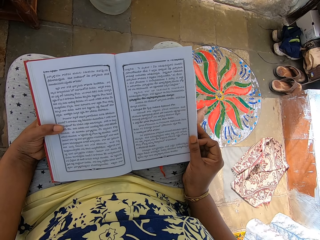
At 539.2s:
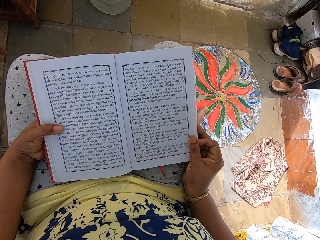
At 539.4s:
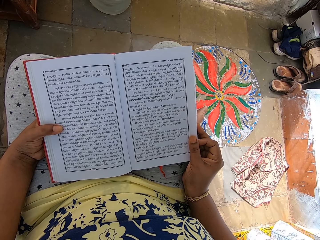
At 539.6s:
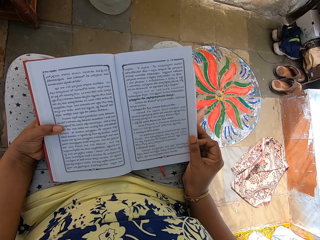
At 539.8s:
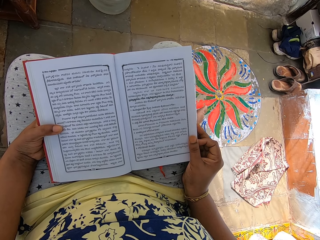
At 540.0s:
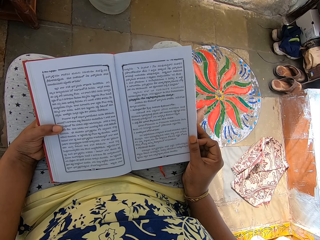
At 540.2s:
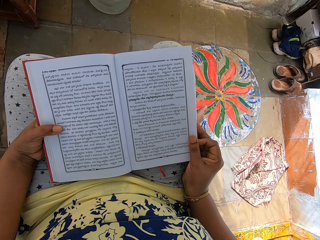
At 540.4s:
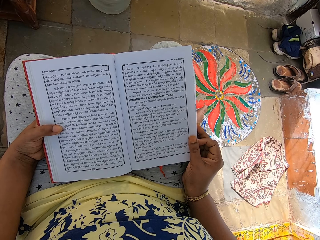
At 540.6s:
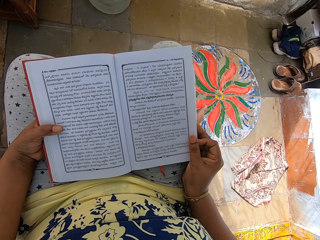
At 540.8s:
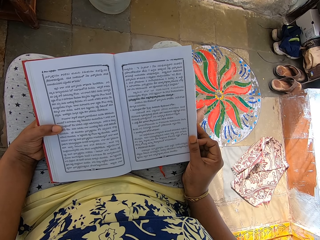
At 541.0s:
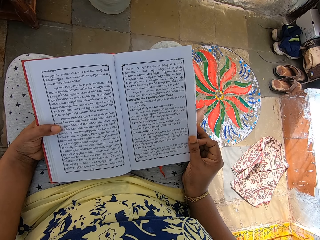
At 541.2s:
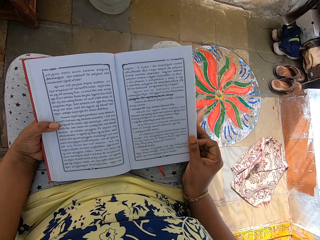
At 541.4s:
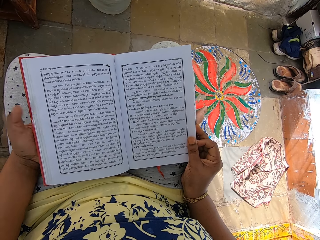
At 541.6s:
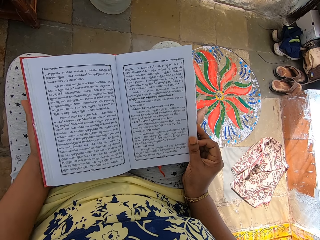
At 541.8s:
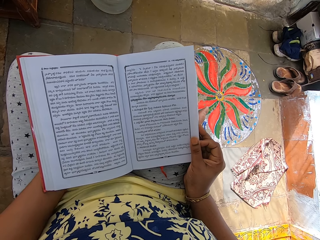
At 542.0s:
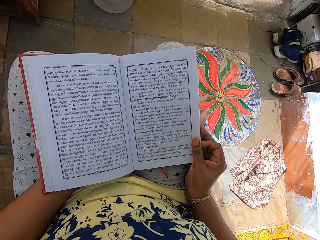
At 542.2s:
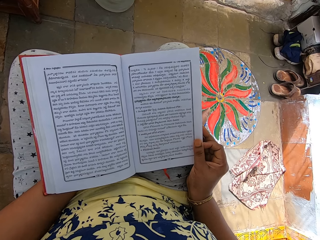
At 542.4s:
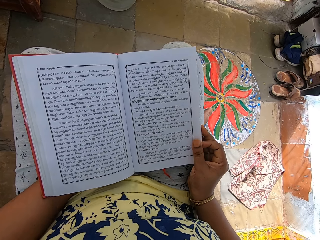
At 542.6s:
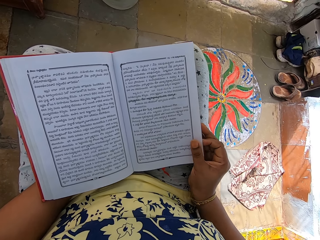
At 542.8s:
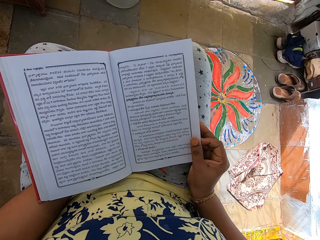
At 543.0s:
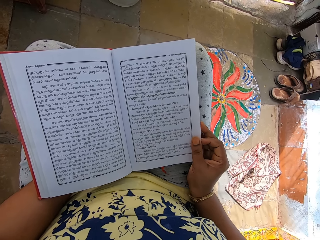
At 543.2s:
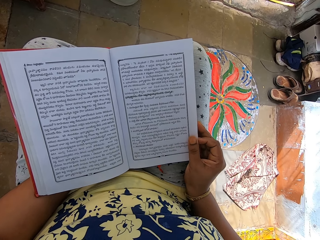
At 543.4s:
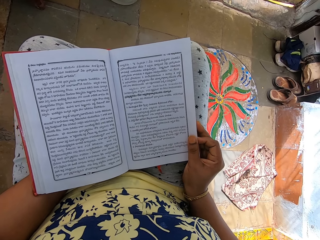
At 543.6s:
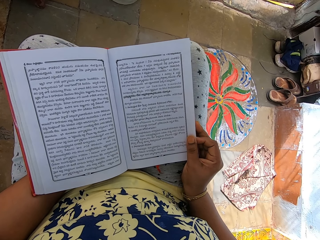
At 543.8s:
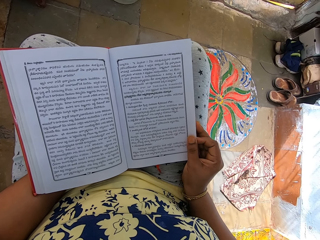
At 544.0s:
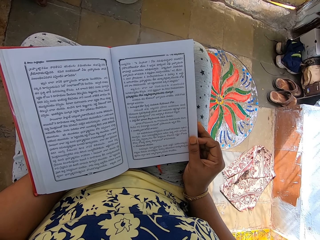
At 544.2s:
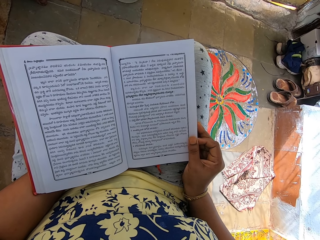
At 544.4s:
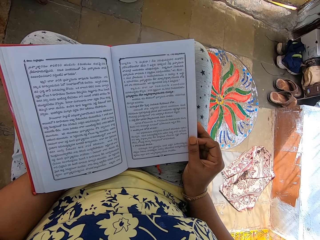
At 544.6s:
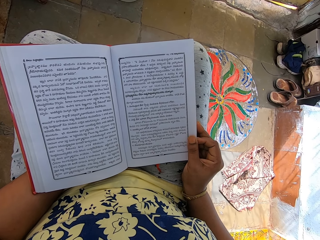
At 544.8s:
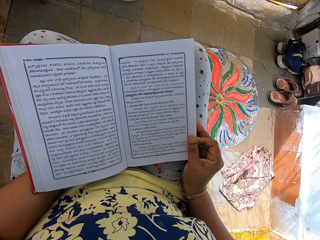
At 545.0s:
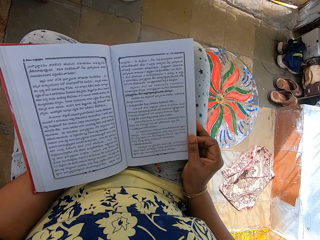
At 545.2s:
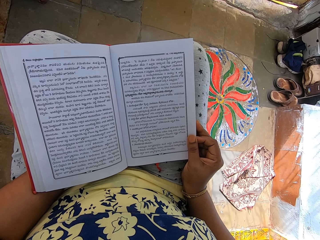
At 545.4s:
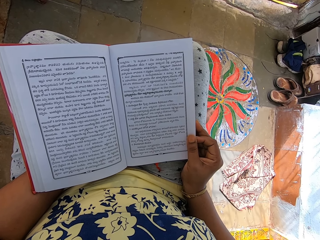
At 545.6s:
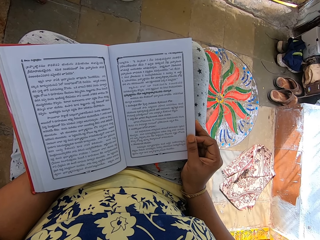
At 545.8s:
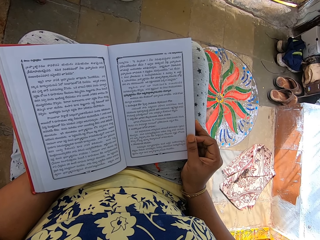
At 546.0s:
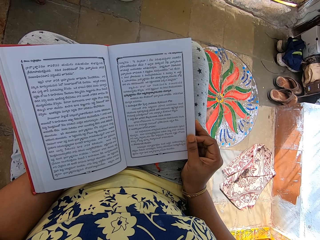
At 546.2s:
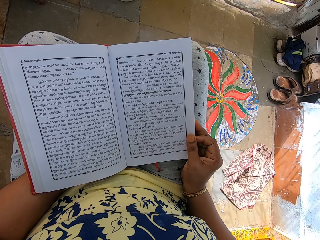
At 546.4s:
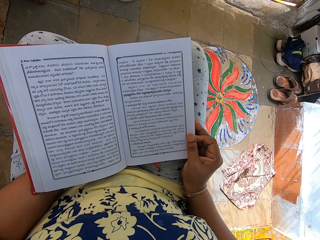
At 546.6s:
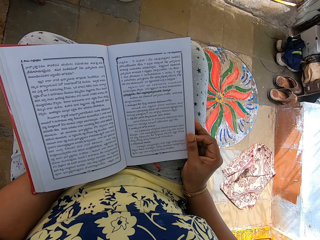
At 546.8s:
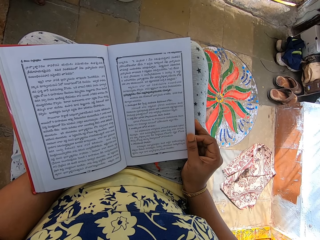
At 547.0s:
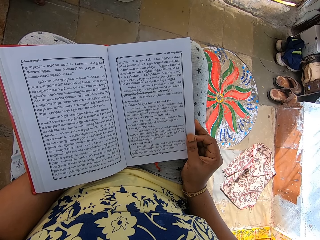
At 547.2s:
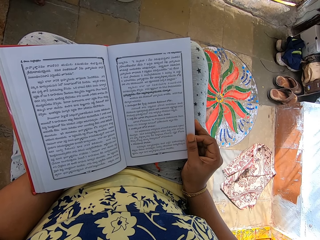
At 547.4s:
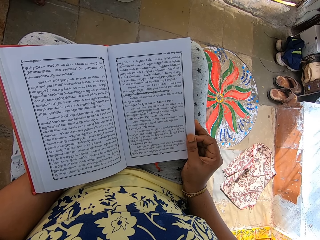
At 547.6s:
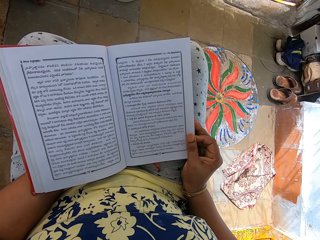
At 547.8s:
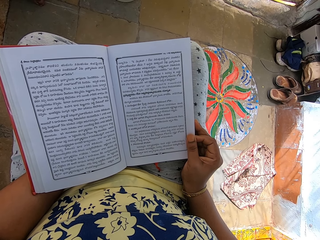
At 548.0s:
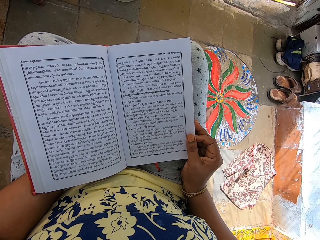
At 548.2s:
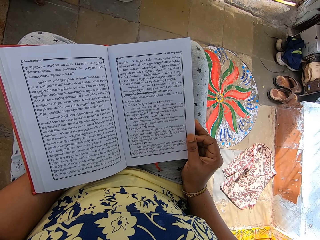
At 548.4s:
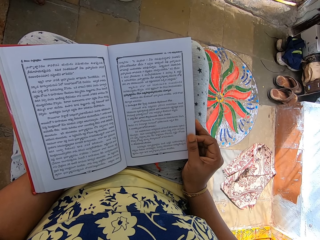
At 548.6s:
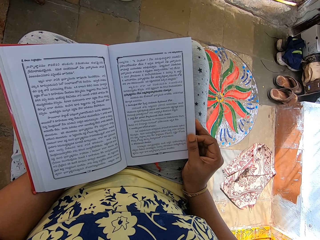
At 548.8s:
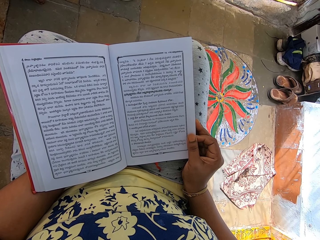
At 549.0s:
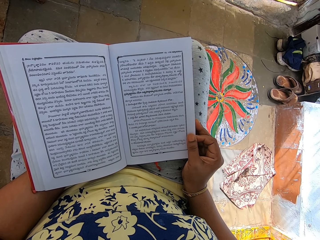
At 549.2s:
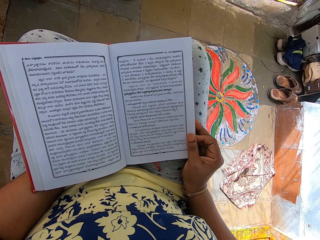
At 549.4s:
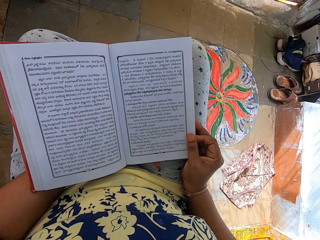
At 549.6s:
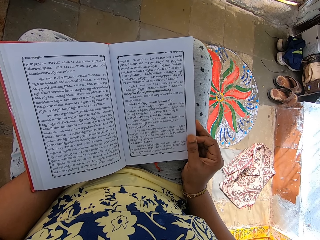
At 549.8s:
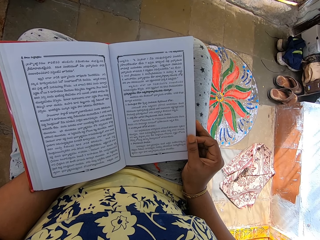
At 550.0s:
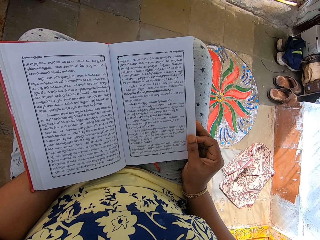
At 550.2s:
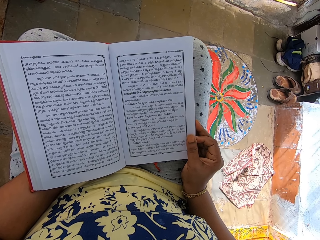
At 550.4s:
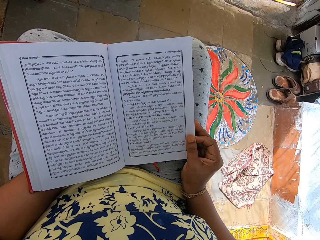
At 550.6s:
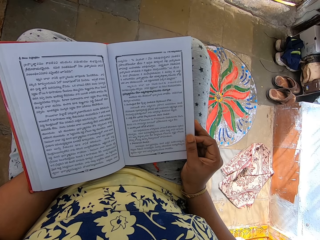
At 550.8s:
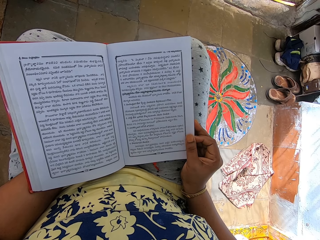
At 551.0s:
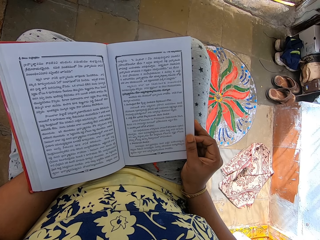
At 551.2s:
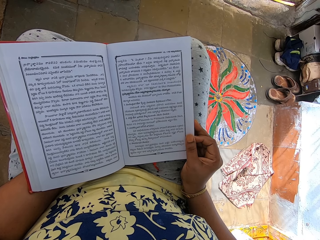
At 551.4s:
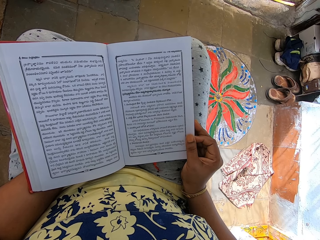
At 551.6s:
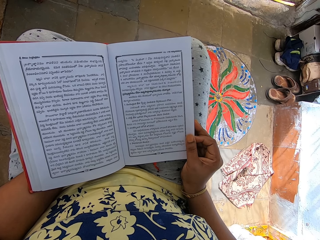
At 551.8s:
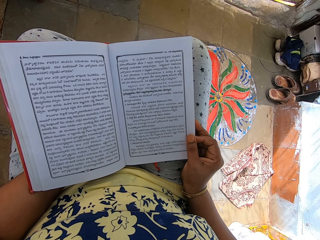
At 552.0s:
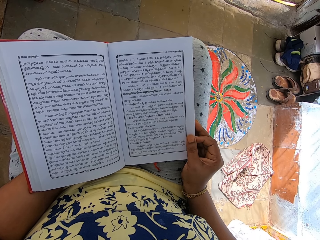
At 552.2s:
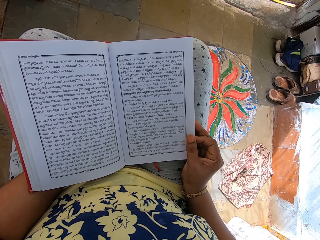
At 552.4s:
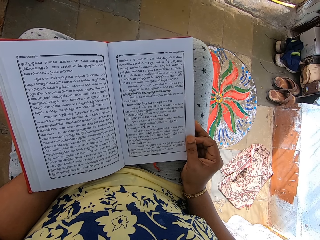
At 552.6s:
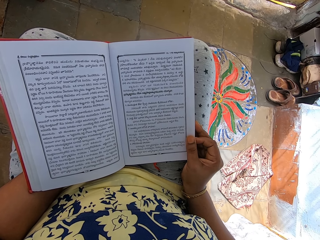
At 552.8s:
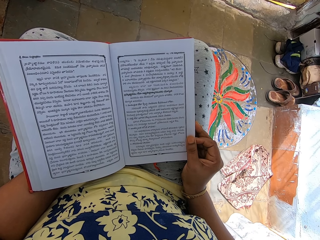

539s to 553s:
The camera wearer places her left hand under the book. She adjusts the book with both hands. She holds the book with both hands.

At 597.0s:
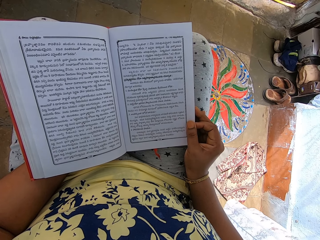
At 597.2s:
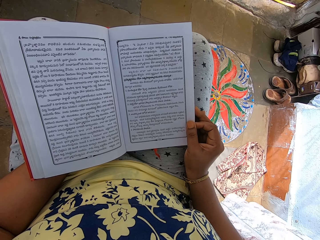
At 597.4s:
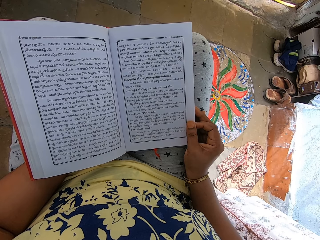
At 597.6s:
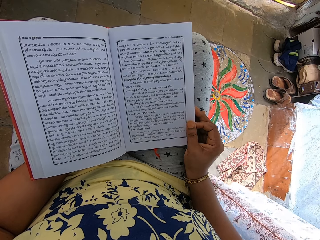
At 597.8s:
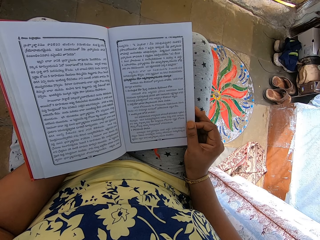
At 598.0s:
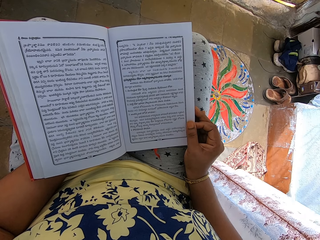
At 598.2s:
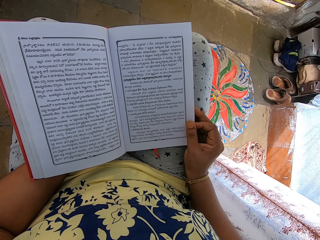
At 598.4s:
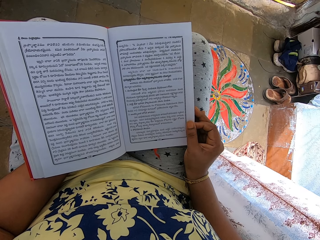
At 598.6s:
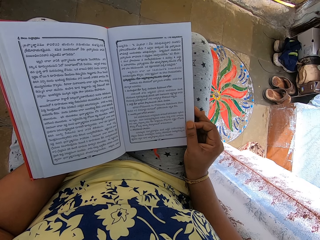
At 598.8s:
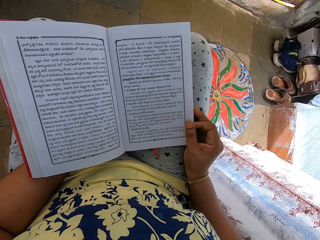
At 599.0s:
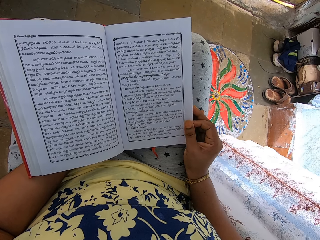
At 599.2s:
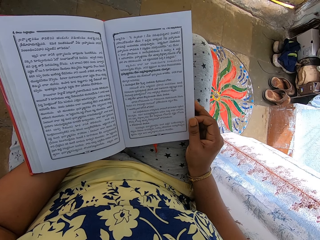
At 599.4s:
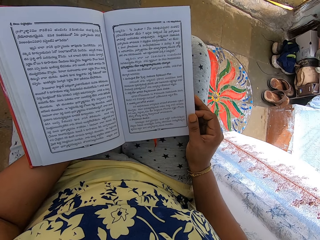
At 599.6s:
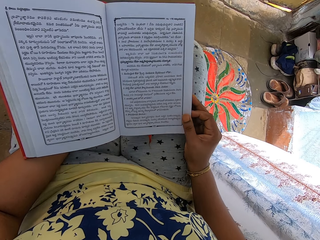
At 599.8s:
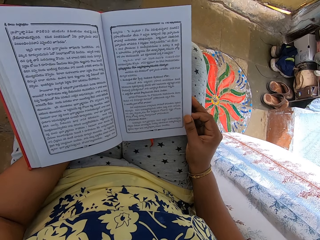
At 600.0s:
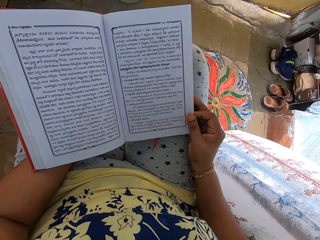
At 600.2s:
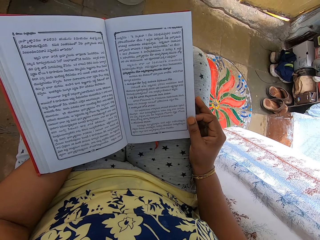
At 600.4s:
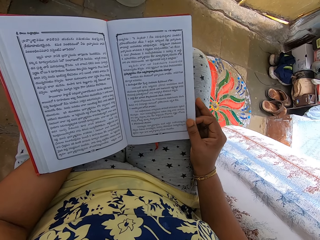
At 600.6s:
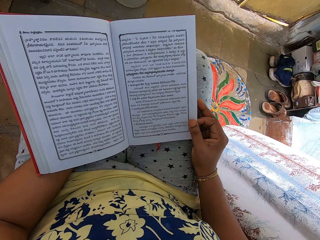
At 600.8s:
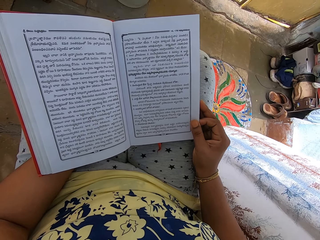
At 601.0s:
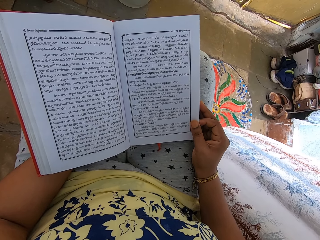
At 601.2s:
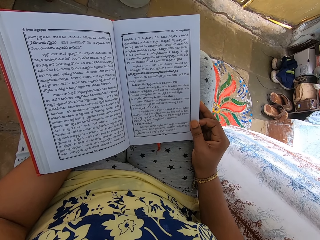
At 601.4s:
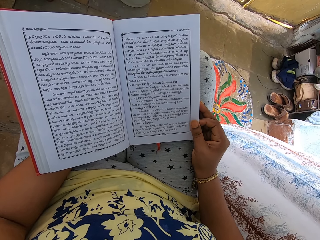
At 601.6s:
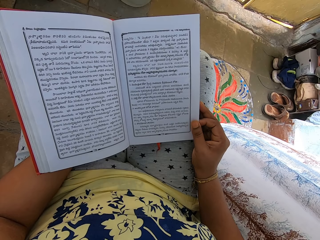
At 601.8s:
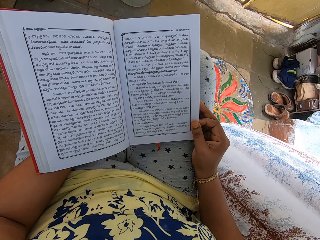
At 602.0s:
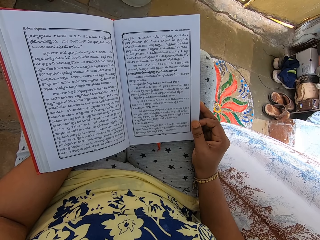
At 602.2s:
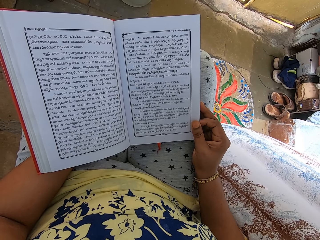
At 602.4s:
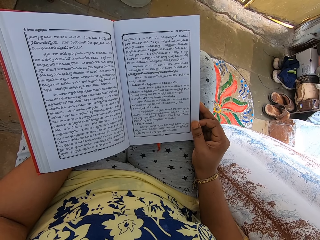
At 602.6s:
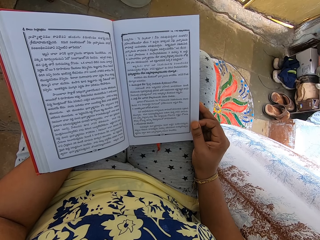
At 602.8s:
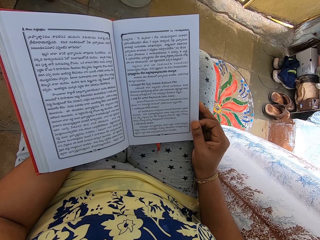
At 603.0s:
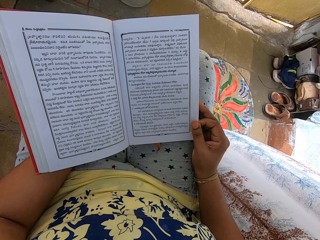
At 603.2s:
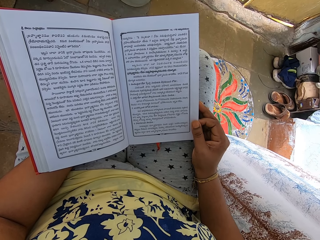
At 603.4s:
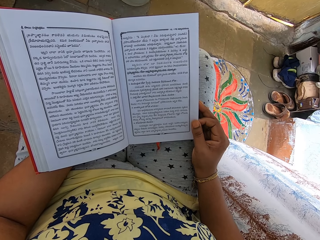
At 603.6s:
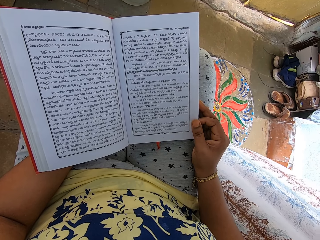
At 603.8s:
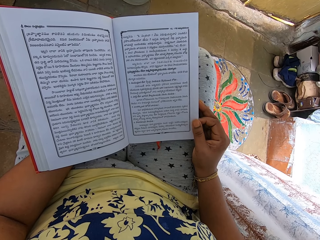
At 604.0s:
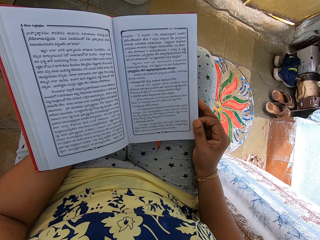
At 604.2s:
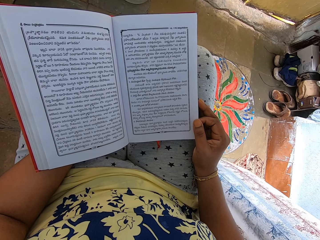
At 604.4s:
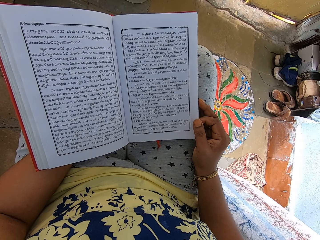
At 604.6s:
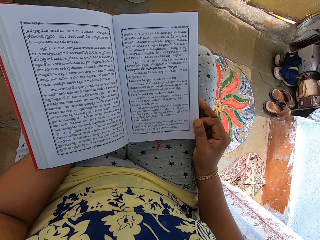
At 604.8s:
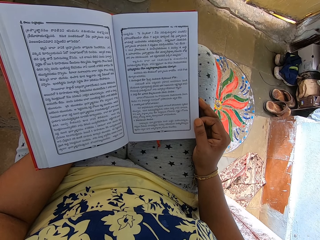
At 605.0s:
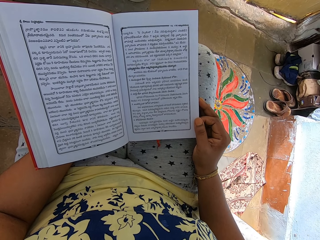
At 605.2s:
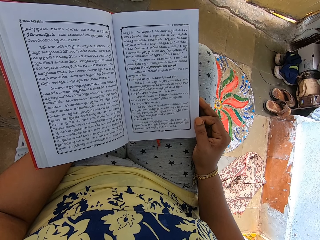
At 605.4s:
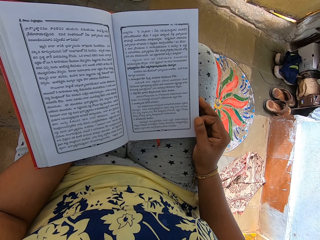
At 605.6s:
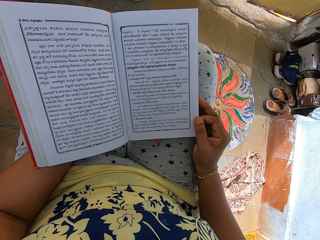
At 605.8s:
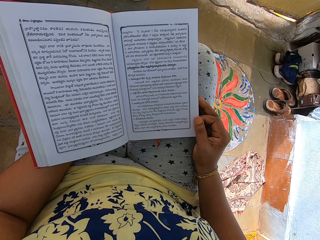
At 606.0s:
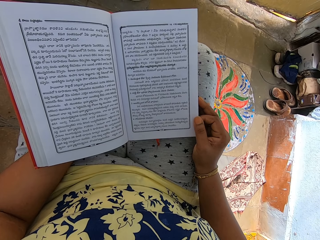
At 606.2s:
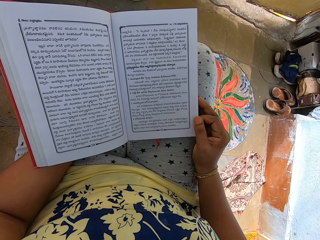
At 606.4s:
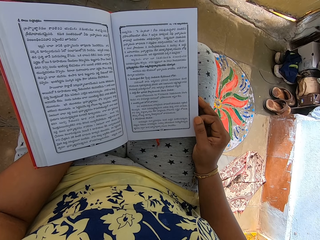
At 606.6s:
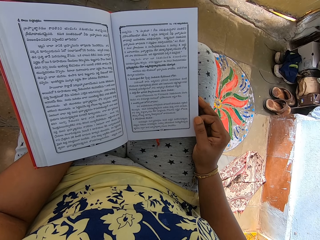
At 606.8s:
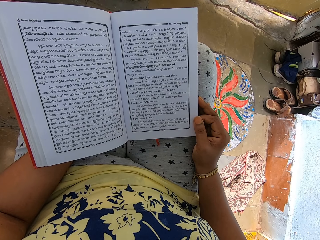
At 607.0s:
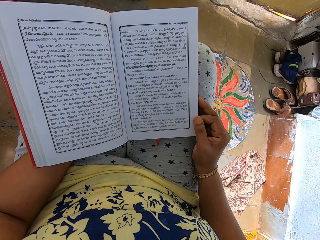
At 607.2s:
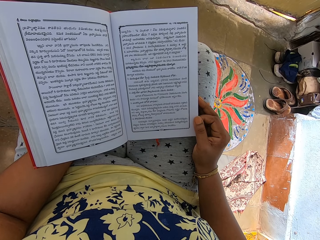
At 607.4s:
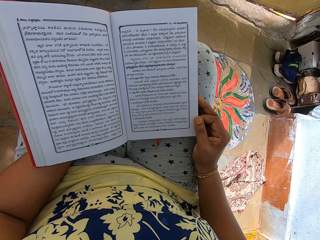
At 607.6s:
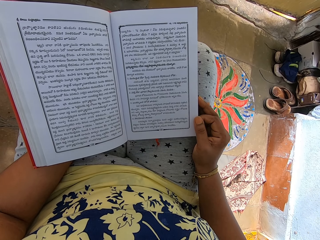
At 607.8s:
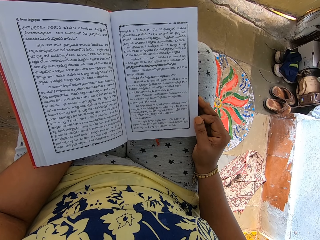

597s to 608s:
The camera wearer adjusts the book in both hands.
